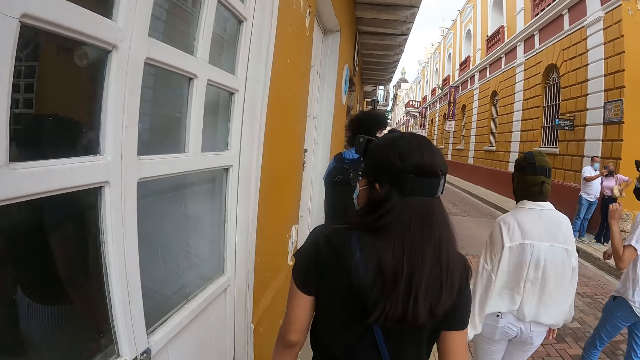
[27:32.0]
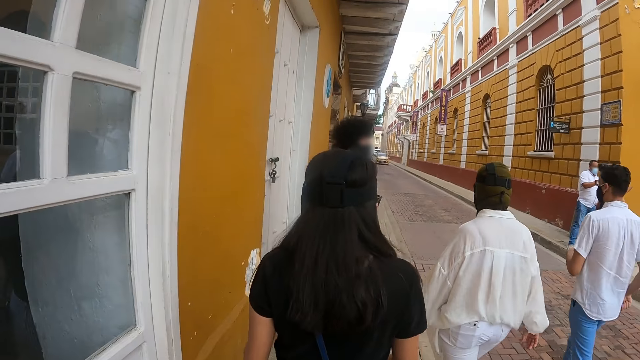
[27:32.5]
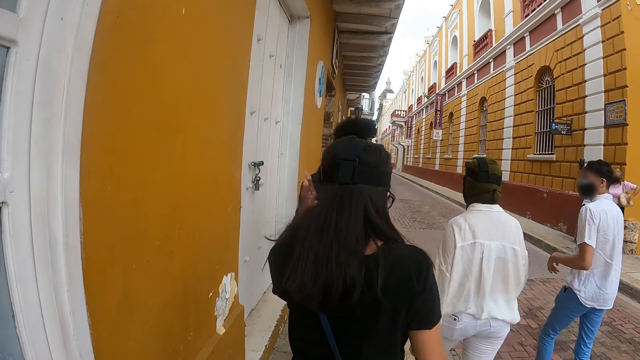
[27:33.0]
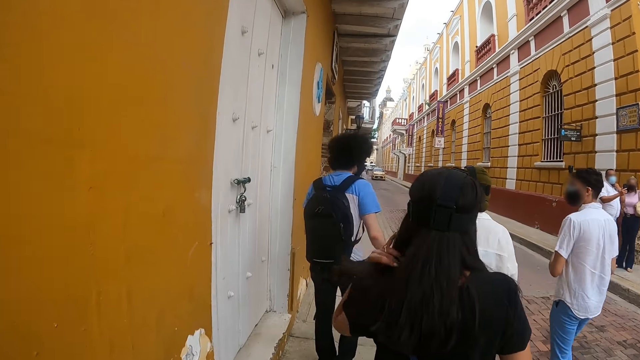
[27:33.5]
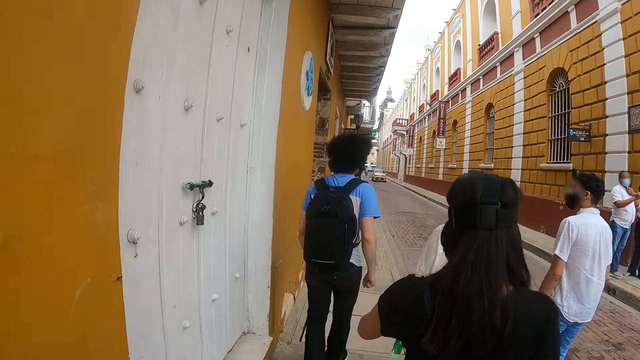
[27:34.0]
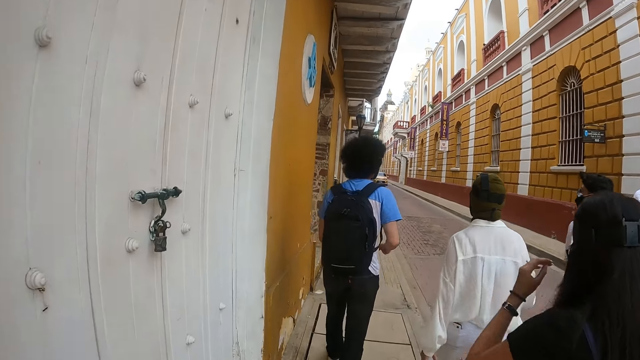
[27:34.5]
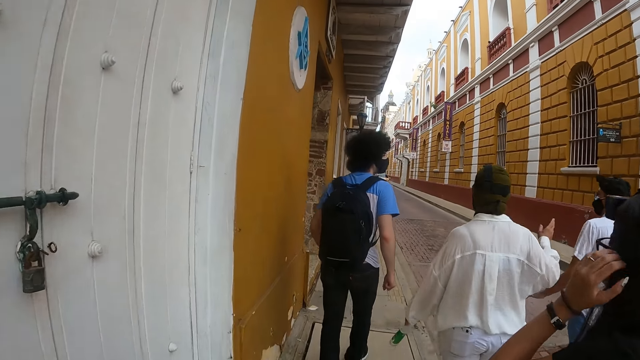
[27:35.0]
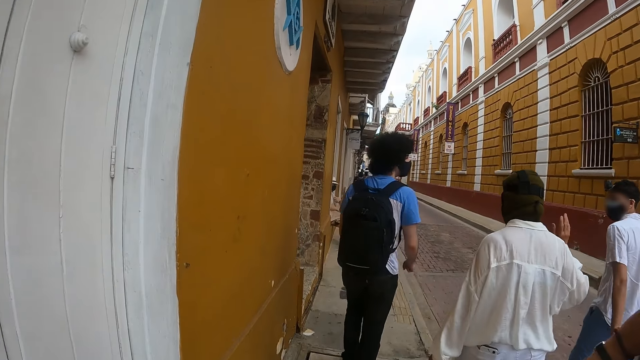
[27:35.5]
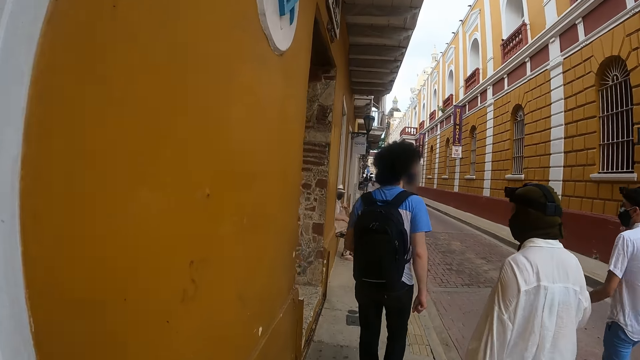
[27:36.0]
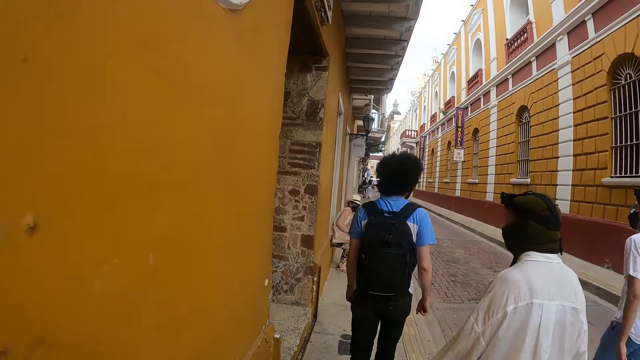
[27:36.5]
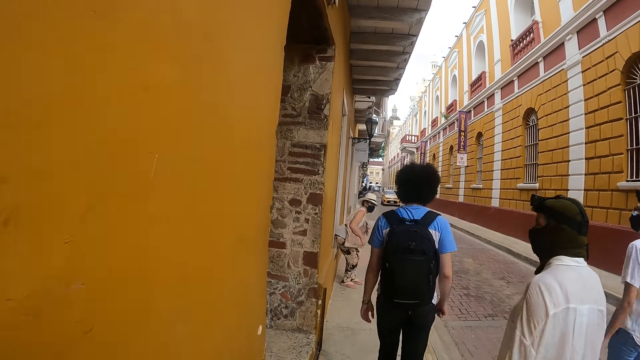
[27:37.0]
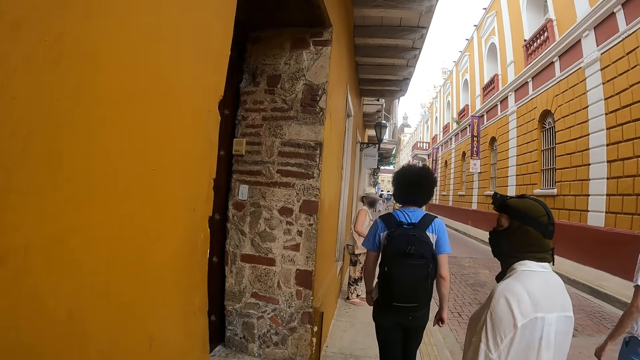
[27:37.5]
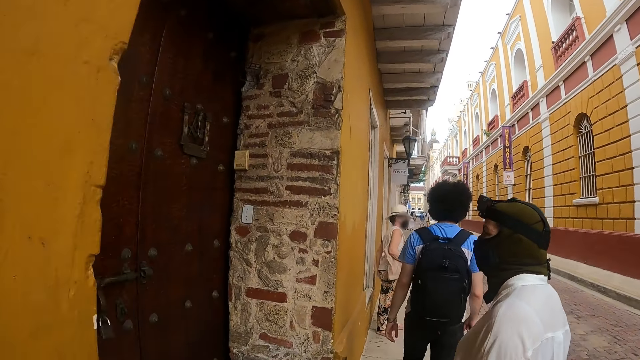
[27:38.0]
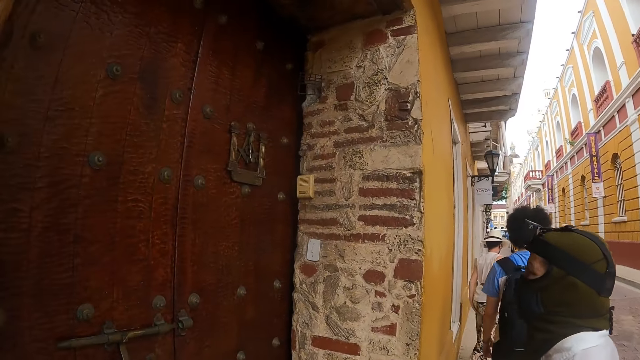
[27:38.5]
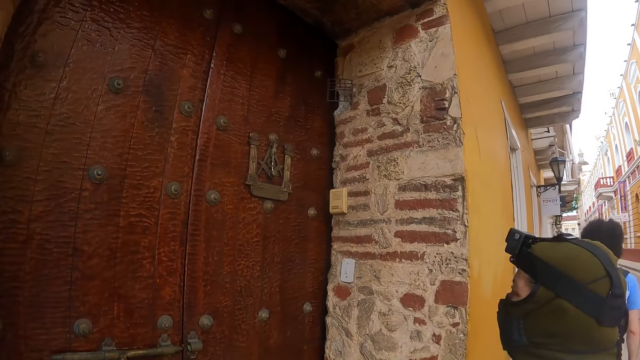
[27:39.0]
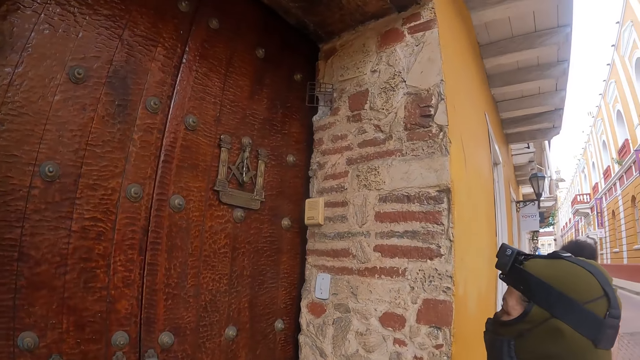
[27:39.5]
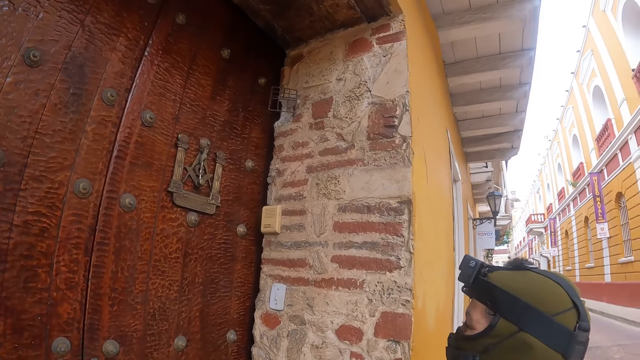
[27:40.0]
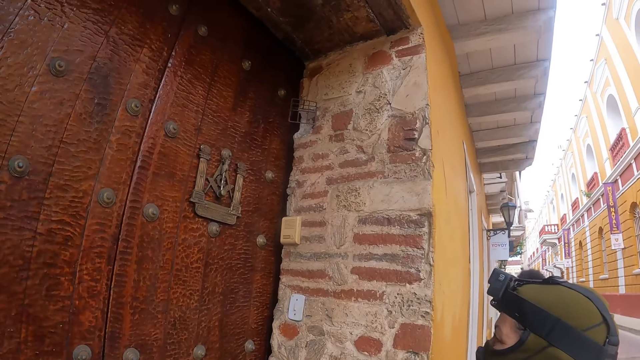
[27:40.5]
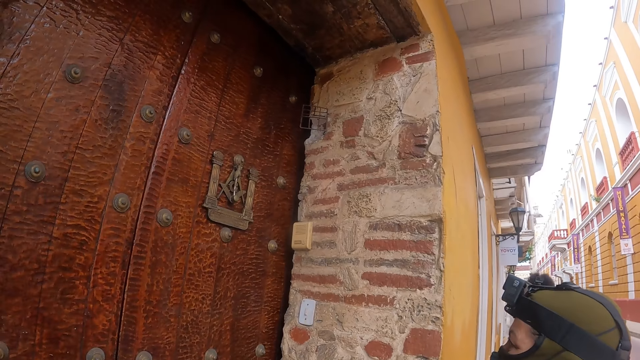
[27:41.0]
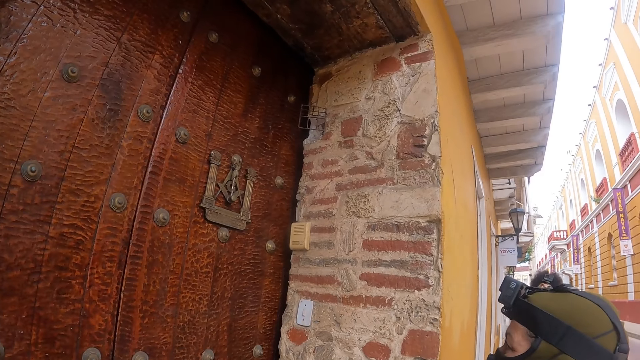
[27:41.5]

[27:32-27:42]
The camera wearer holds hair. A person looks at a door.

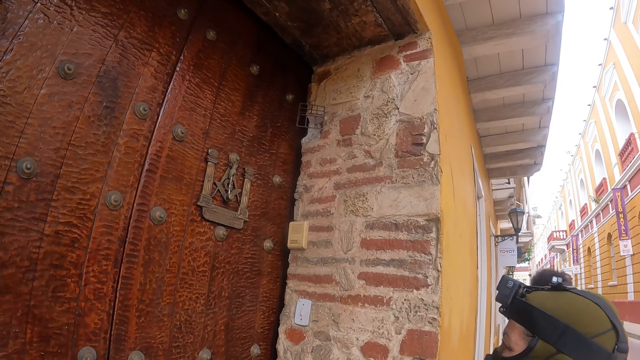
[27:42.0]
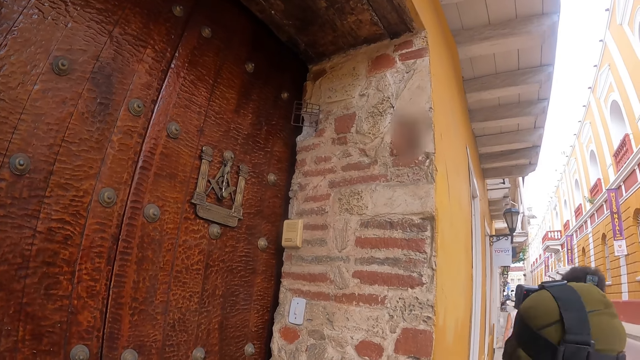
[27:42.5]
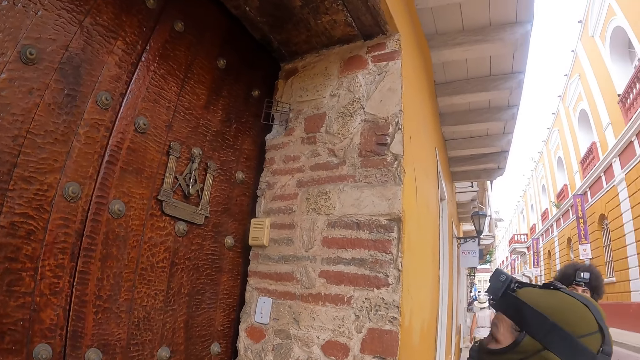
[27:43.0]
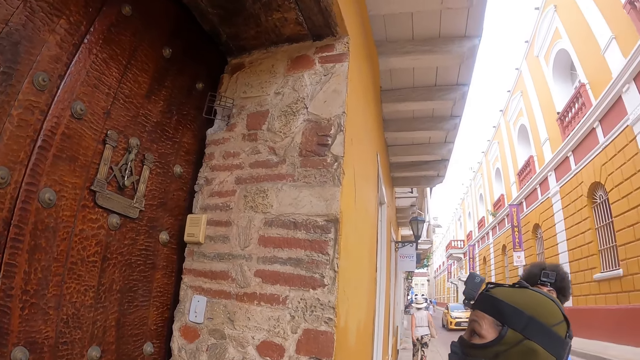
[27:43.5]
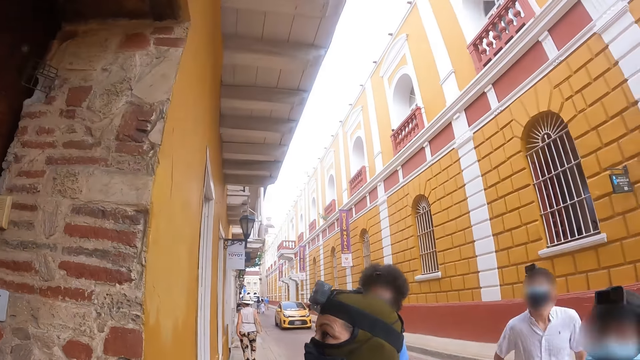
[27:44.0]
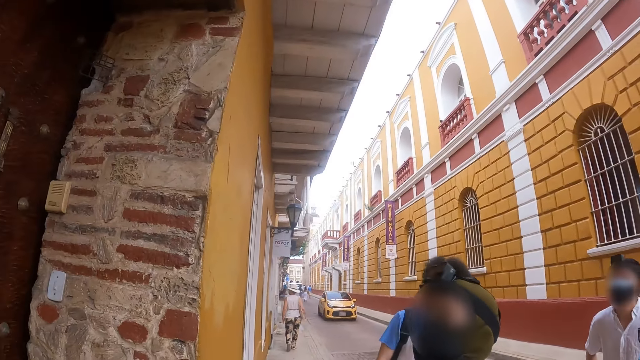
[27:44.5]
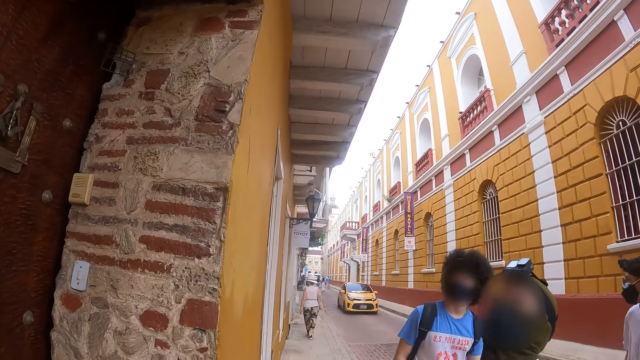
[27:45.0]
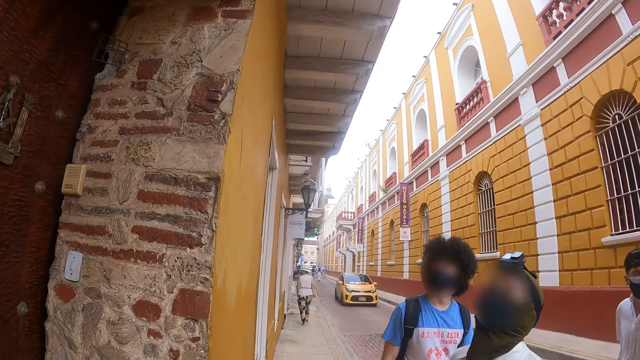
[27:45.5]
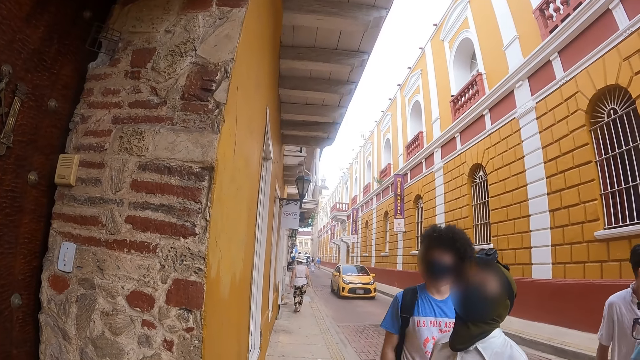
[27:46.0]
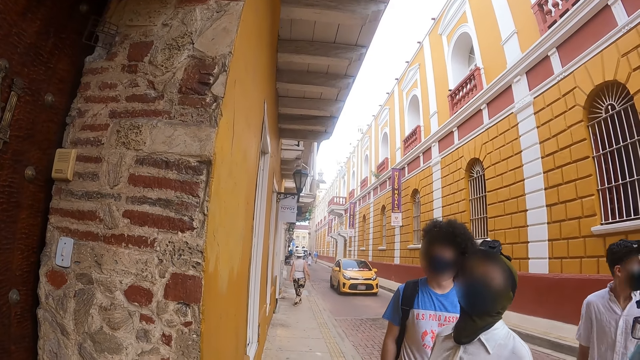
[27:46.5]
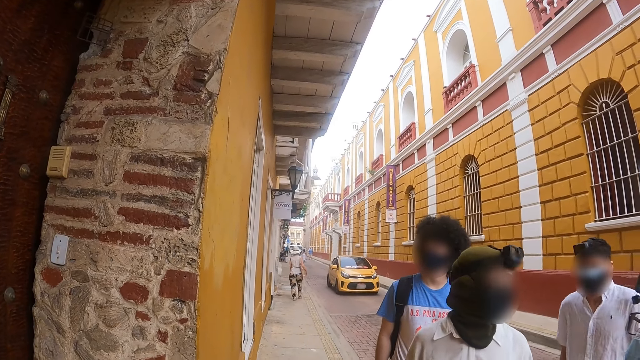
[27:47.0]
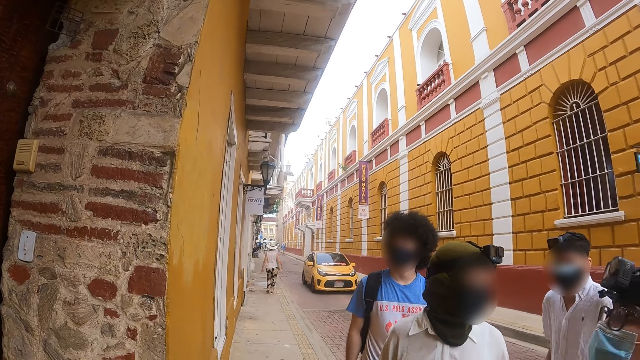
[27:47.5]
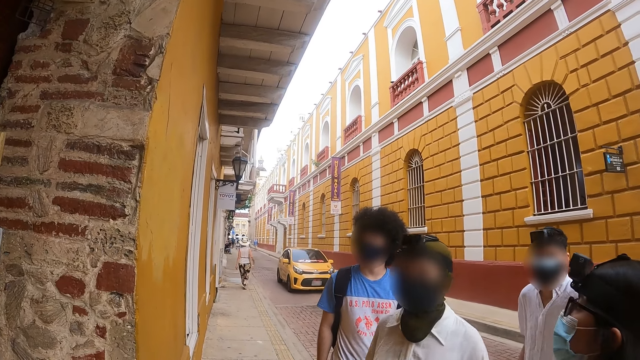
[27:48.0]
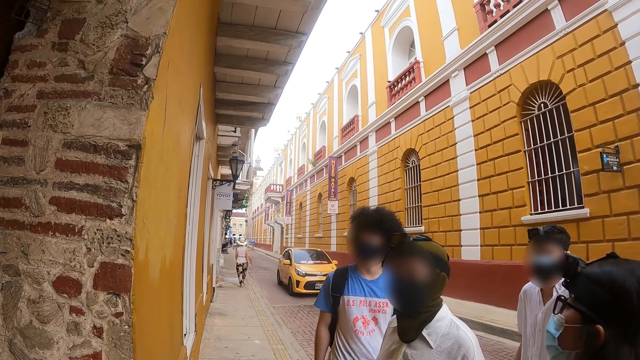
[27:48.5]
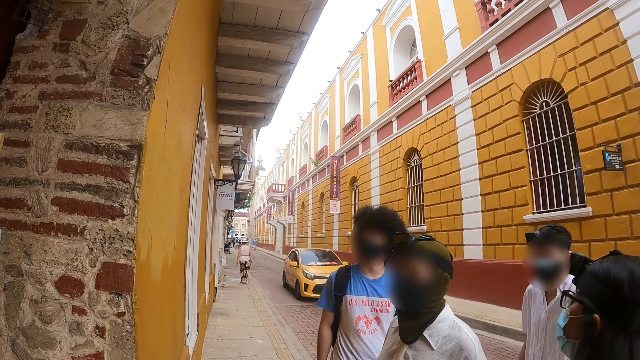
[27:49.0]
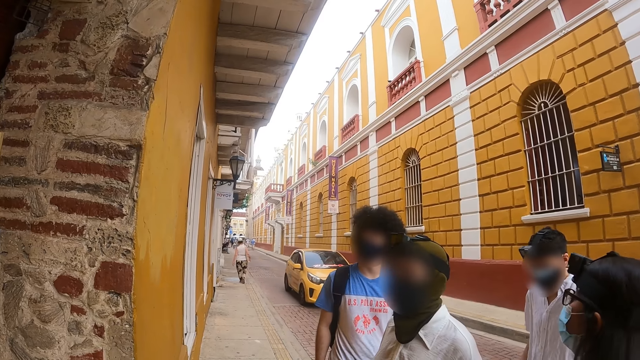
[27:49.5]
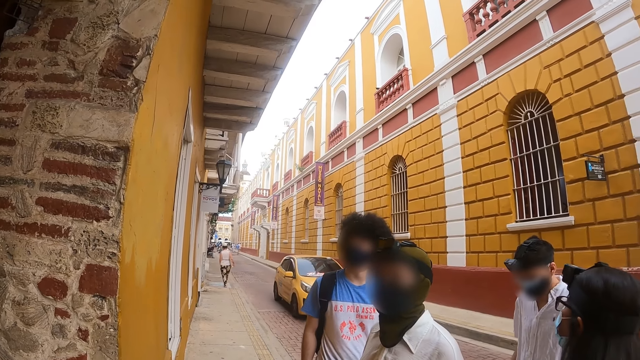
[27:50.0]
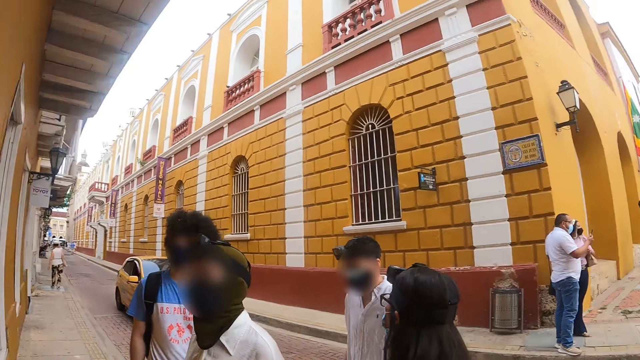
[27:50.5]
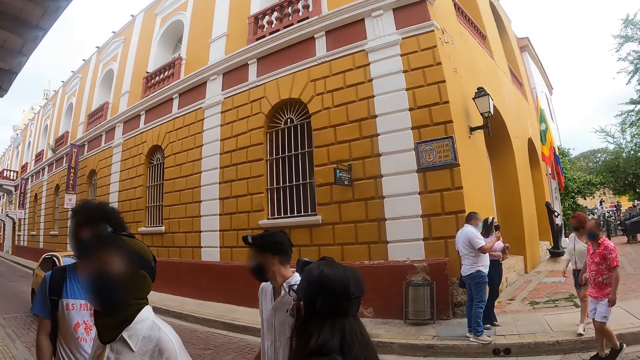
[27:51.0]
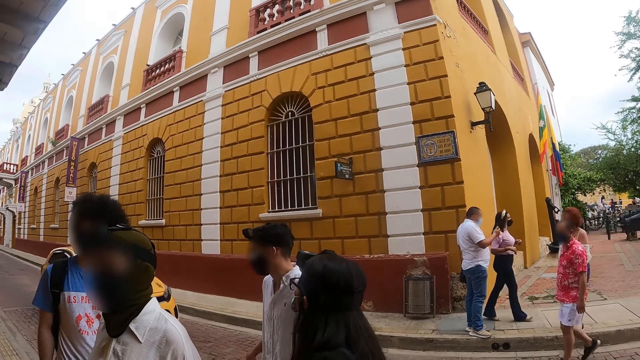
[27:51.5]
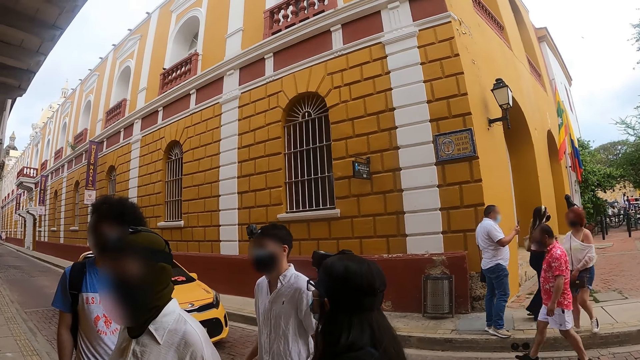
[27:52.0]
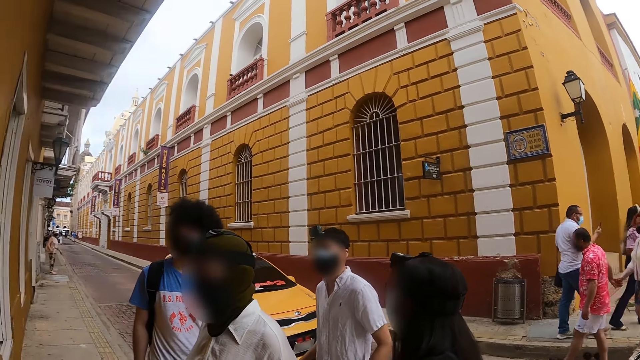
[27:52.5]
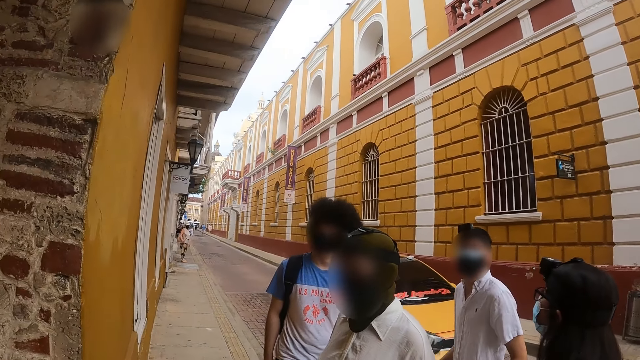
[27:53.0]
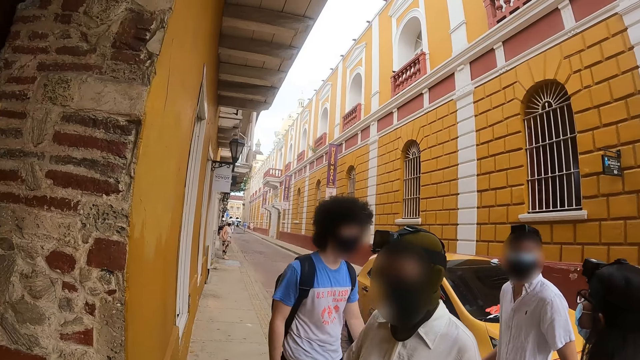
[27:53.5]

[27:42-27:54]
The camera wearer looks around. They chat with a lady, a man and another man.
